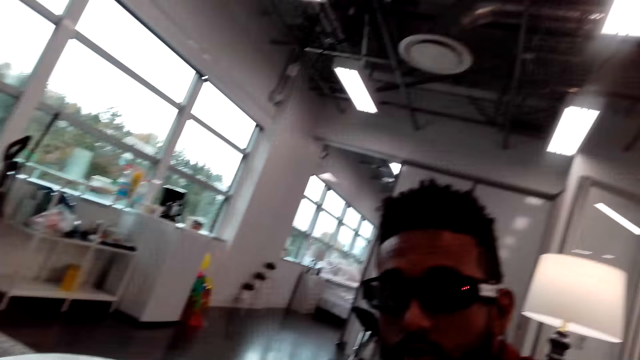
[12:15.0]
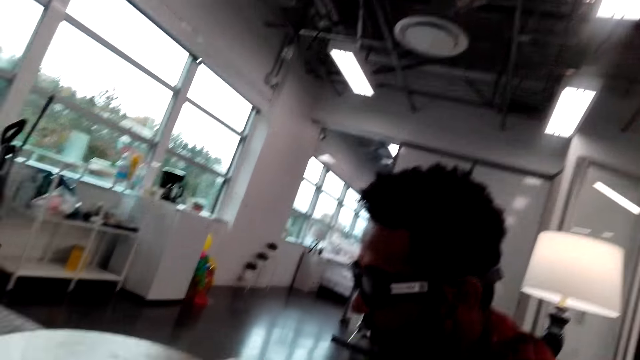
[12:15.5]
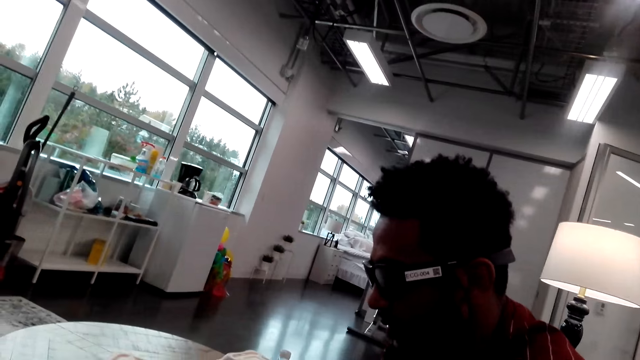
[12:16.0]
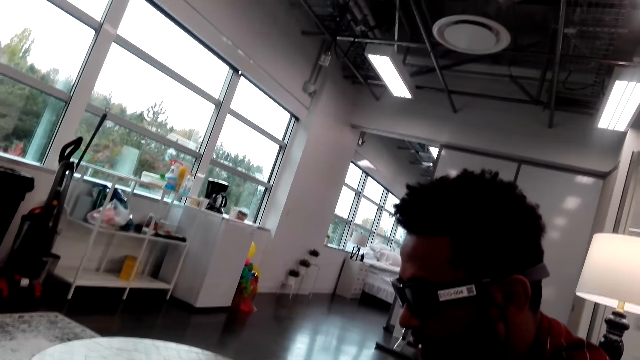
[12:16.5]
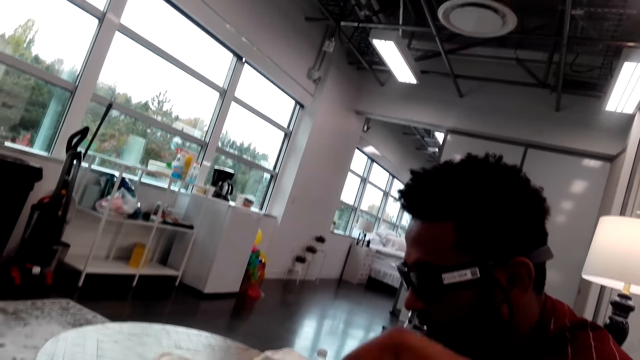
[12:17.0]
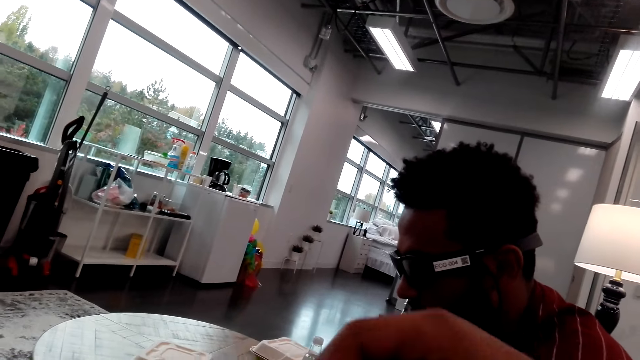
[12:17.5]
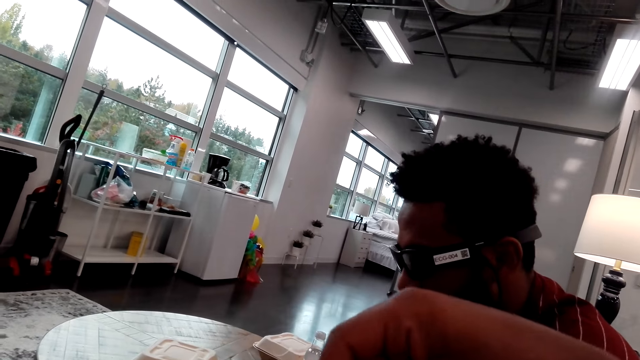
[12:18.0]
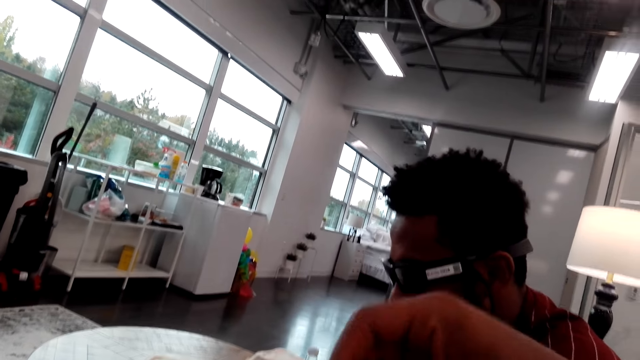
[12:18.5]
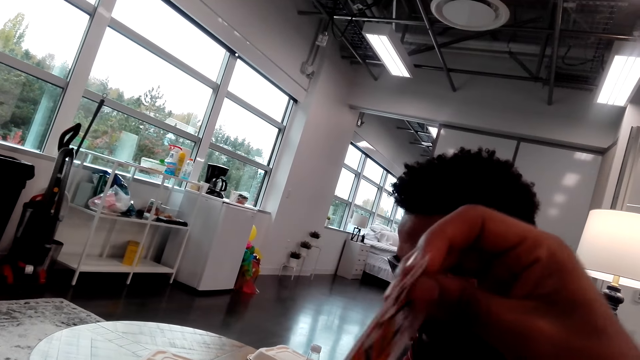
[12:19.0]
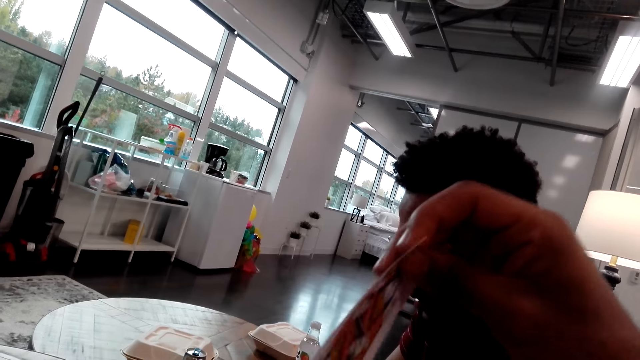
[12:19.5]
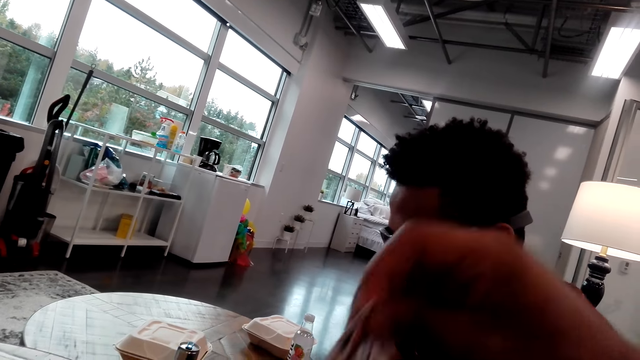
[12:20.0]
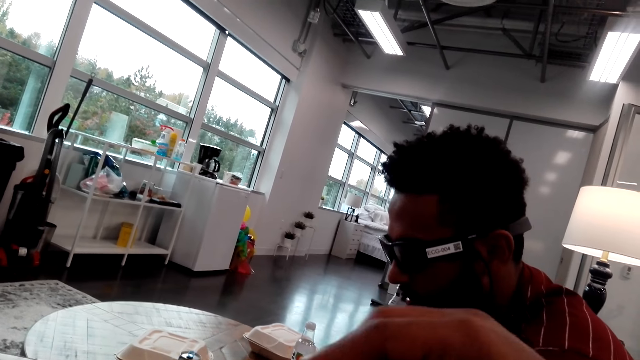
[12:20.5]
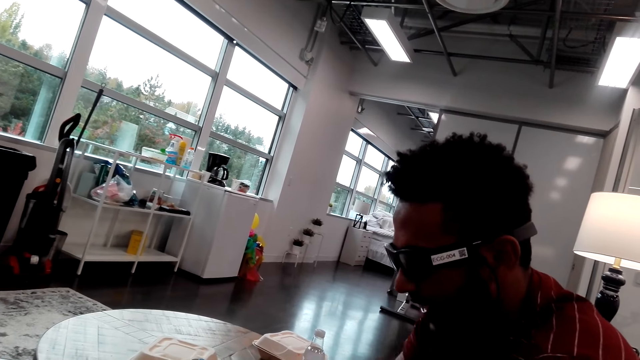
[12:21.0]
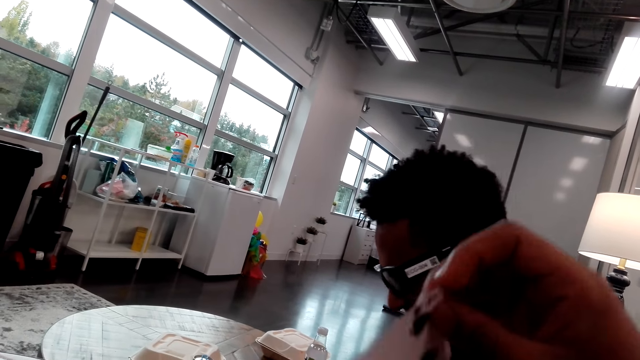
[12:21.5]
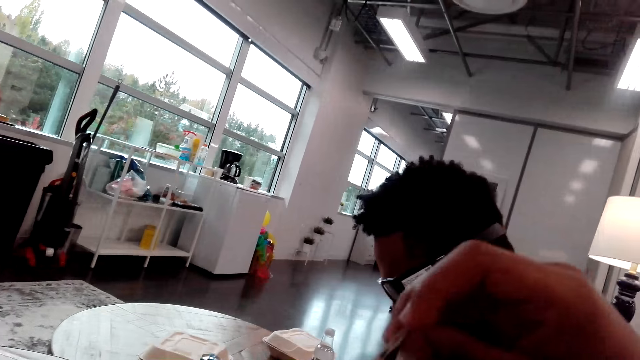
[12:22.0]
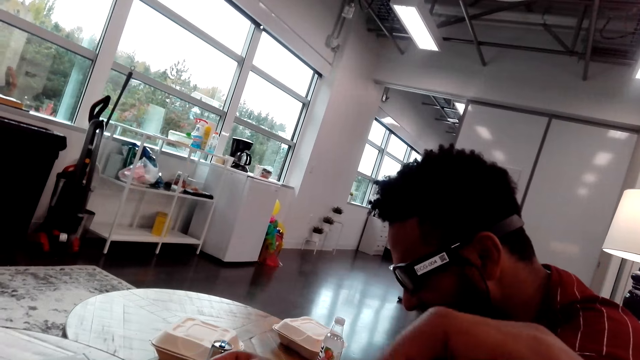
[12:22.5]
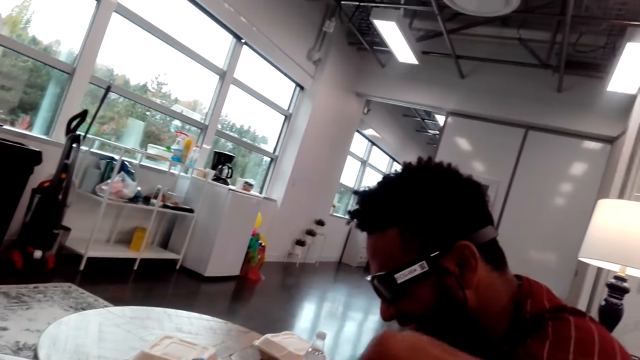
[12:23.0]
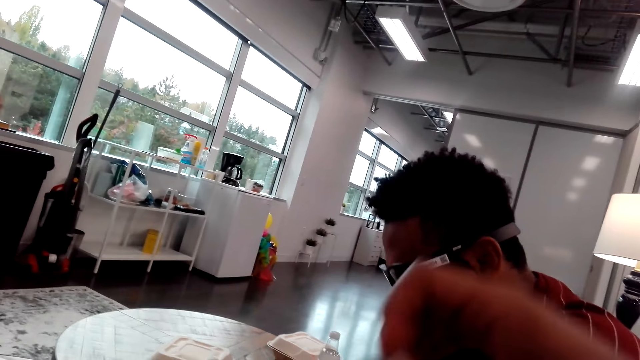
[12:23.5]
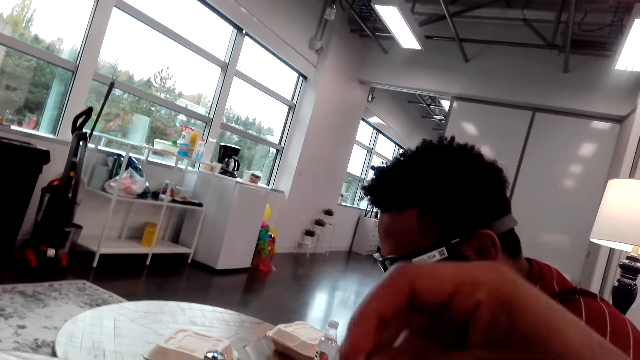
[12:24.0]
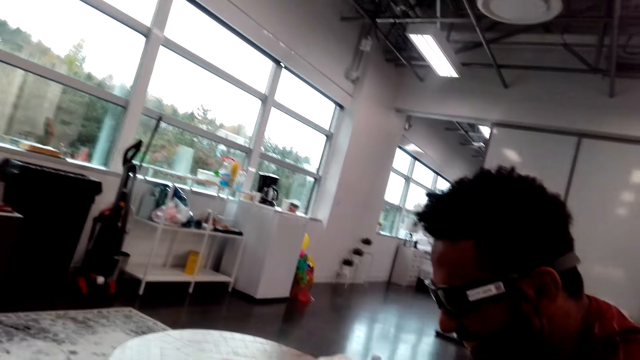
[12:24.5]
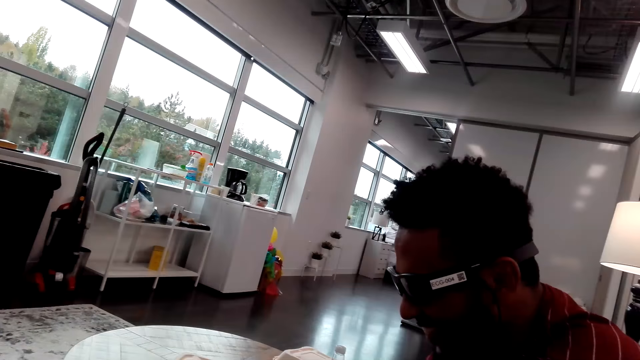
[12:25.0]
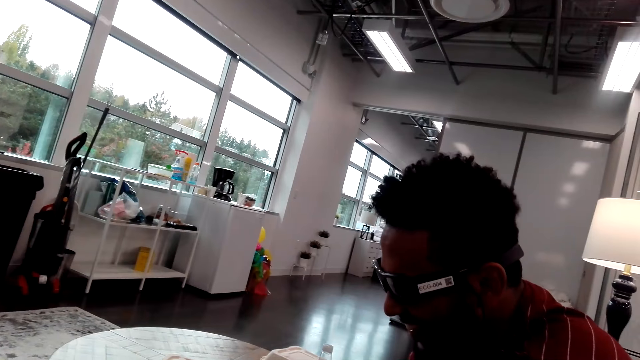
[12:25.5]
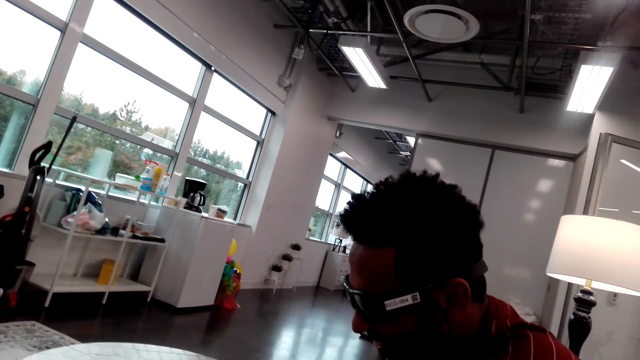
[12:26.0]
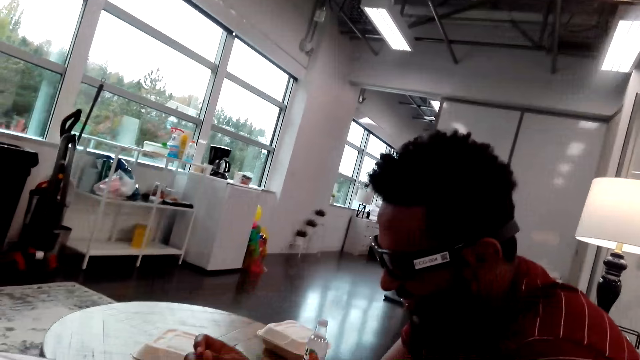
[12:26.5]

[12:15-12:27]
The camera wearer holds cards. They pick up the card.

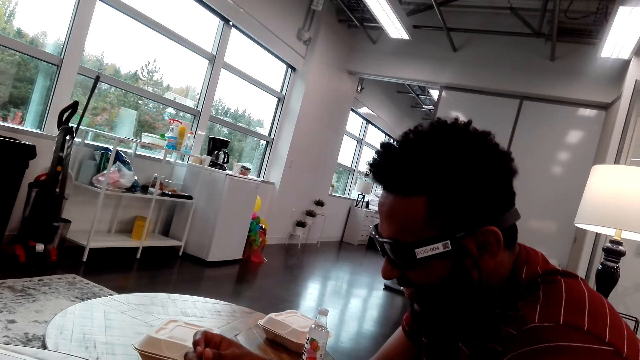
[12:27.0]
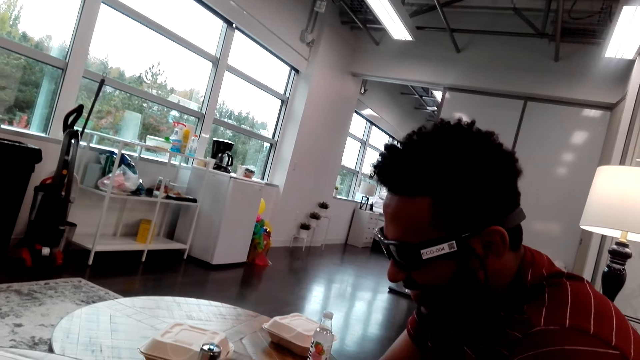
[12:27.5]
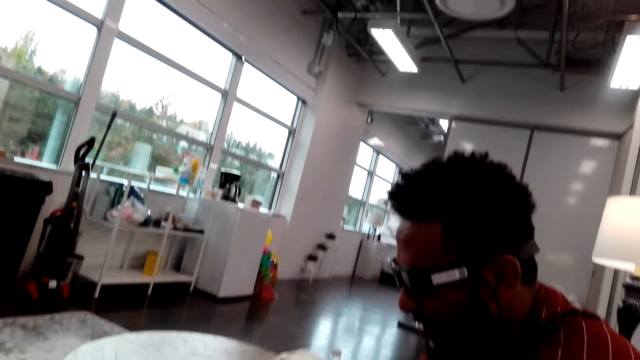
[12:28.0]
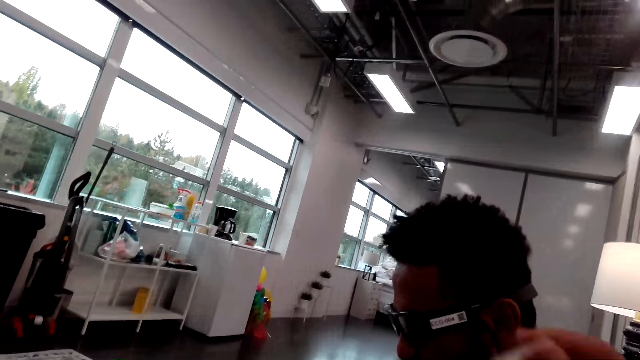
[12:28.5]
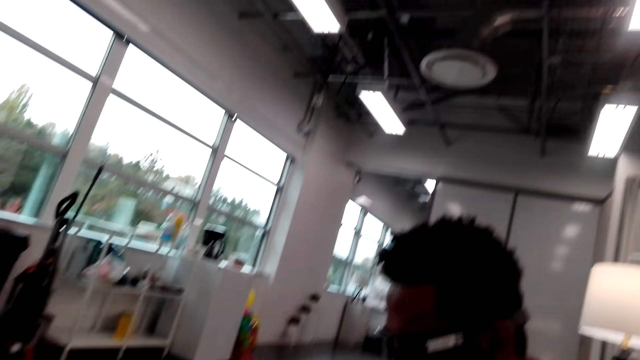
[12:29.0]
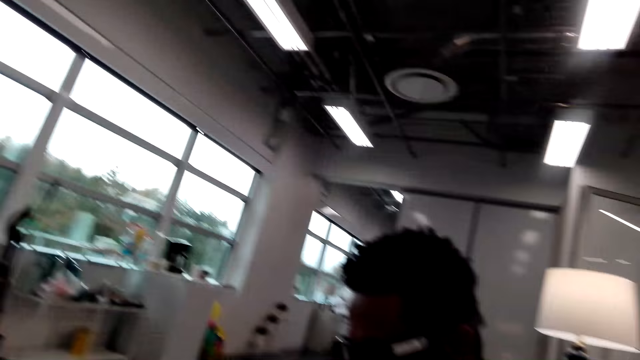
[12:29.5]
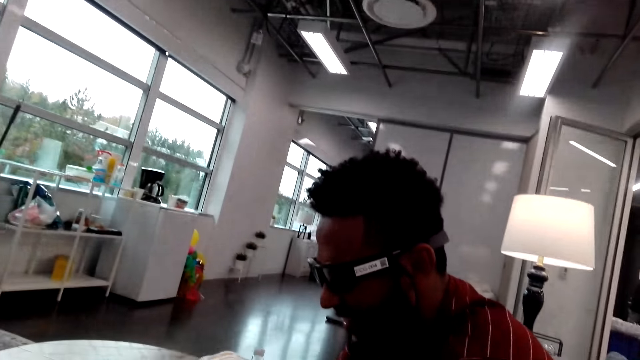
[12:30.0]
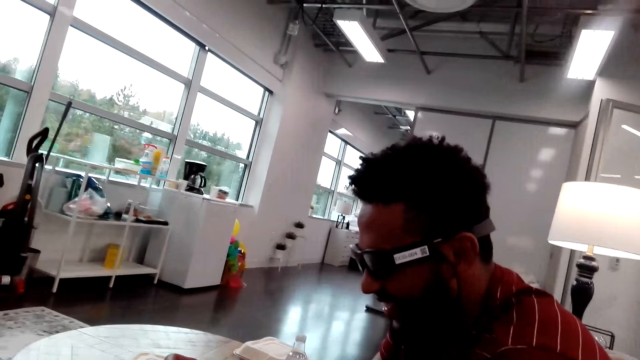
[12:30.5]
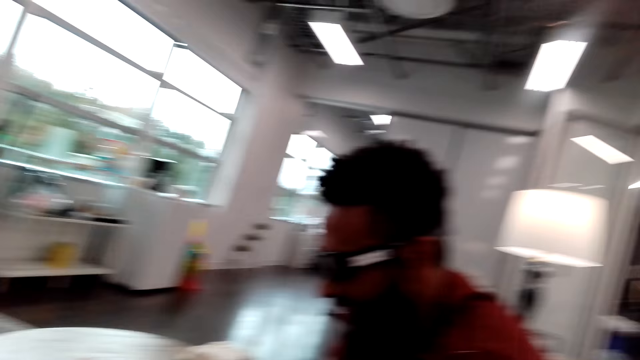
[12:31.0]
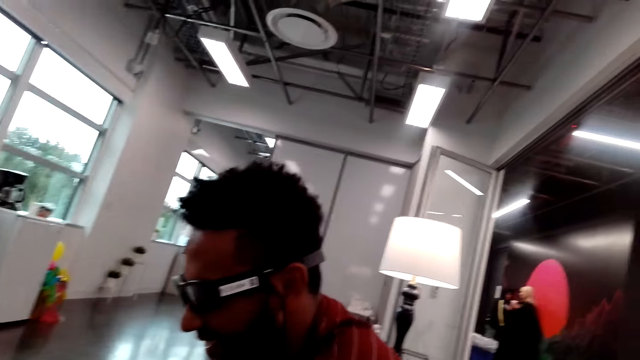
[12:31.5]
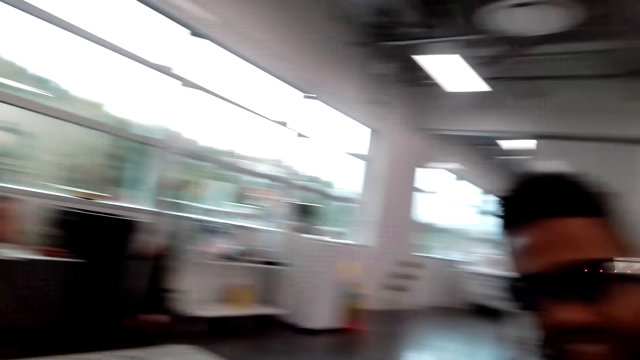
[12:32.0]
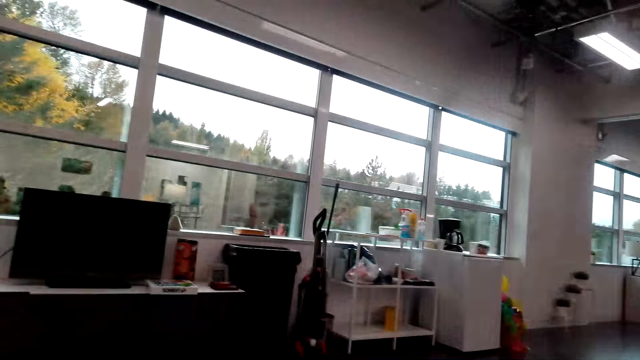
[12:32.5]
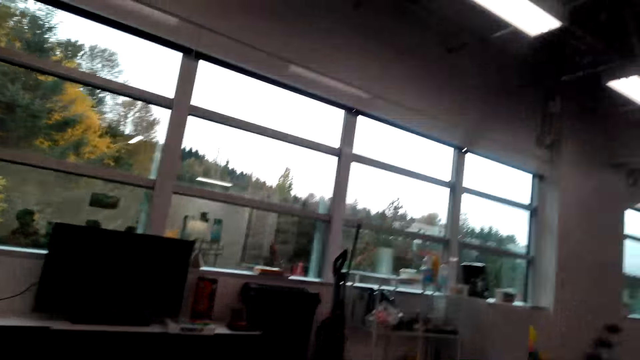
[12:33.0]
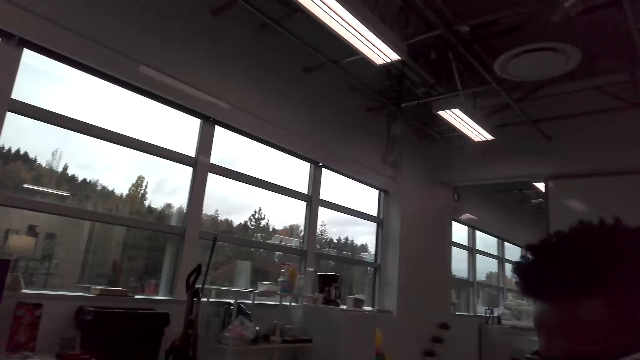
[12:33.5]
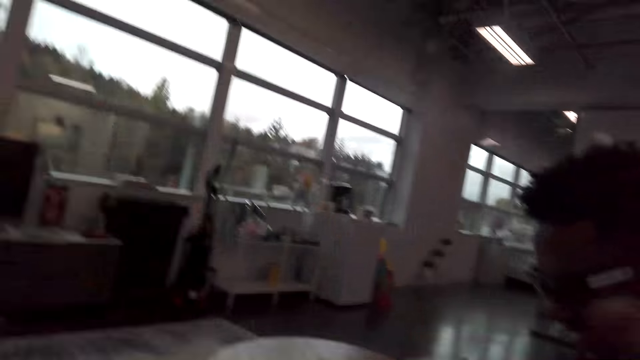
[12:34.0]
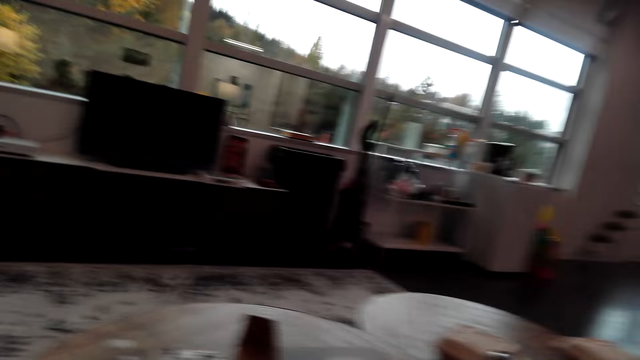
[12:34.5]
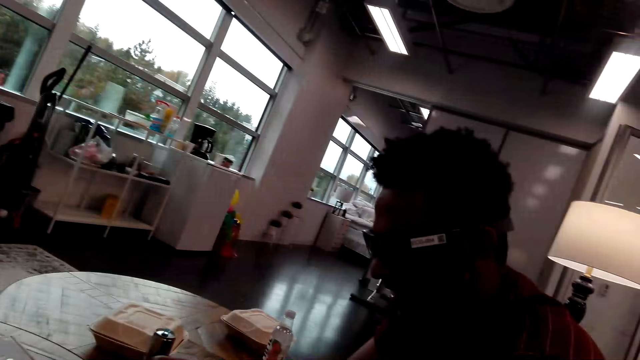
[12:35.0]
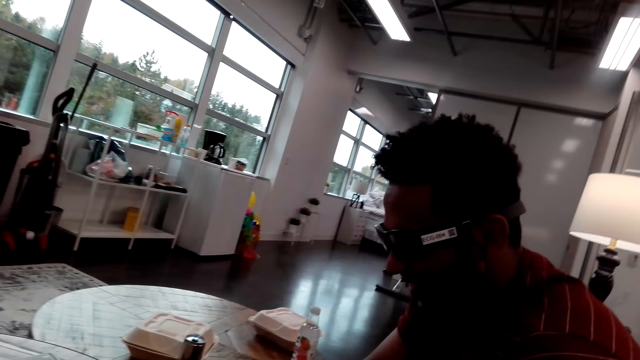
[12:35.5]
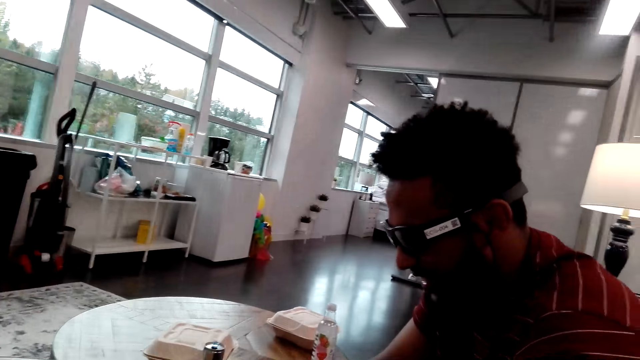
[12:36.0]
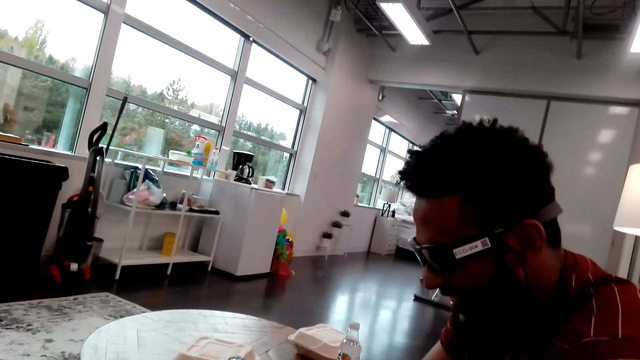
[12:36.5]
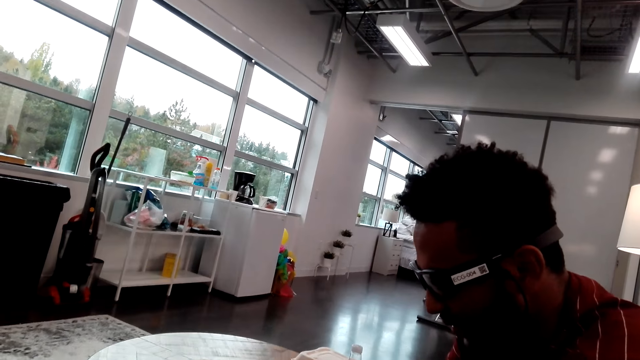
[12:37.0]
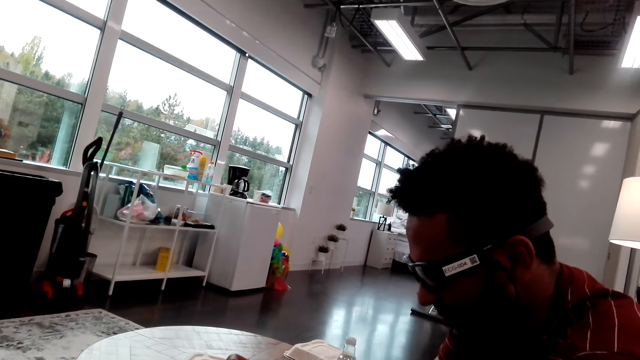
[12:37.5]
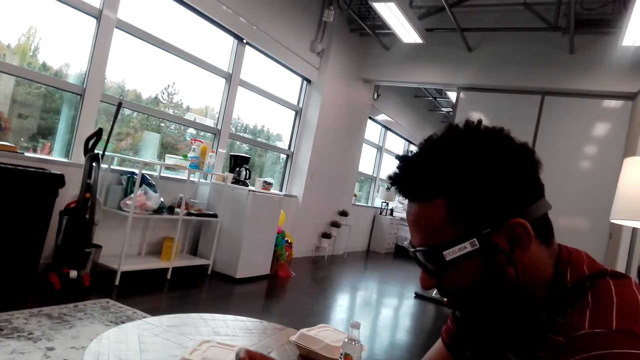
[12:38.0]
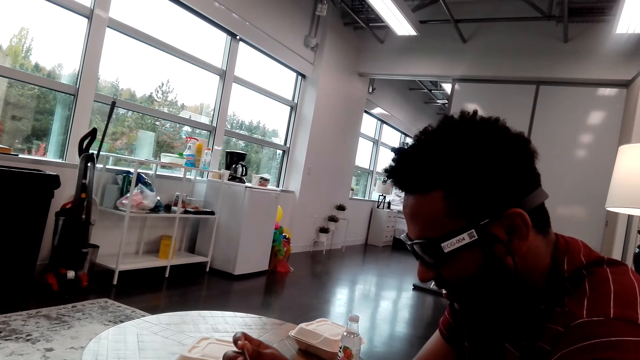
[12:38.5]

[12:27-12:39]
The camera wearer looks at a person. They look around. They look at the person.
